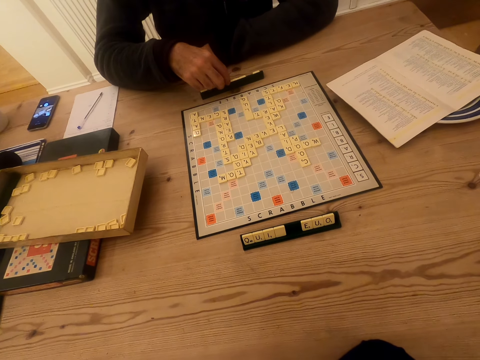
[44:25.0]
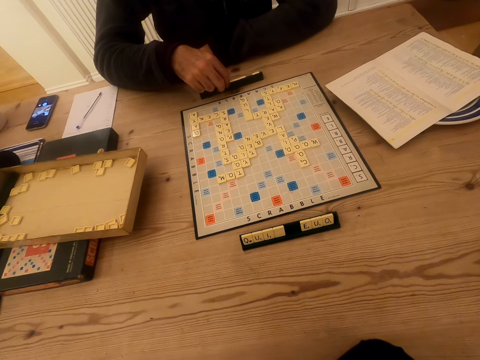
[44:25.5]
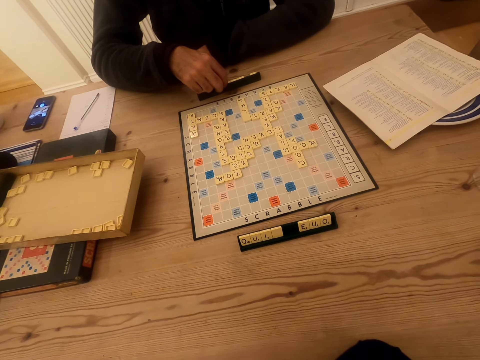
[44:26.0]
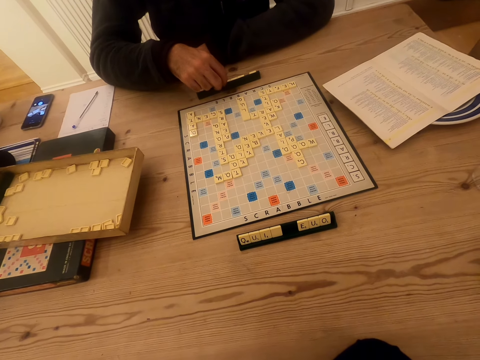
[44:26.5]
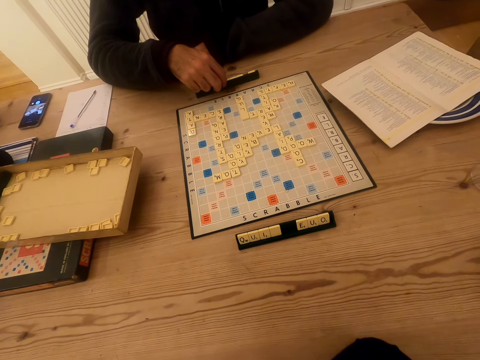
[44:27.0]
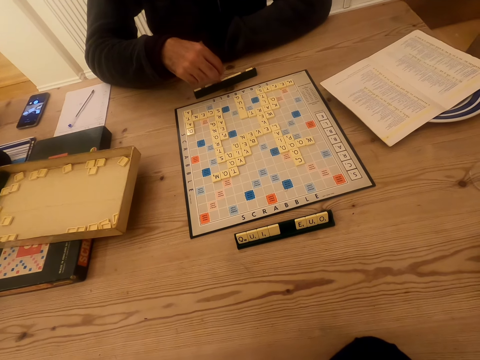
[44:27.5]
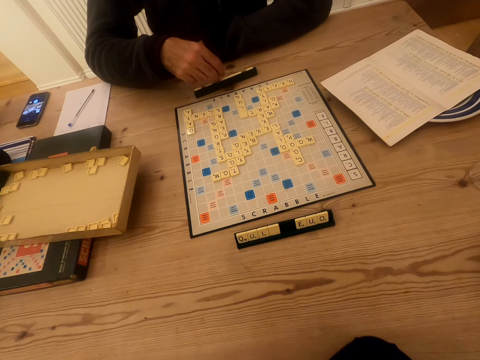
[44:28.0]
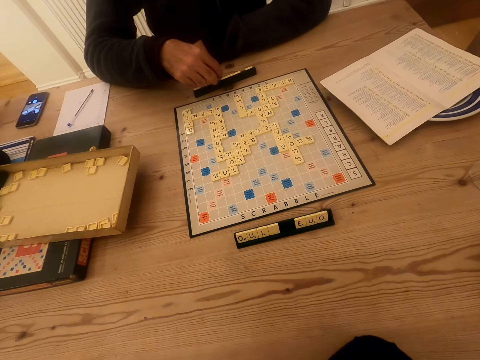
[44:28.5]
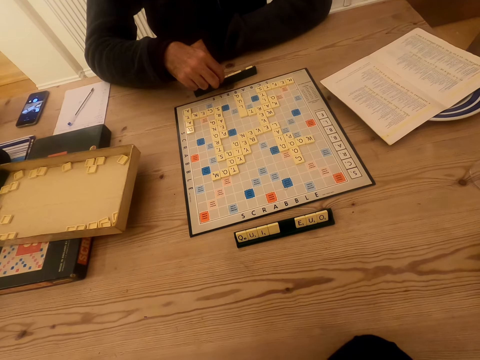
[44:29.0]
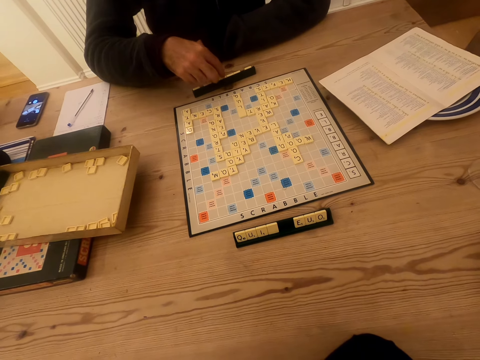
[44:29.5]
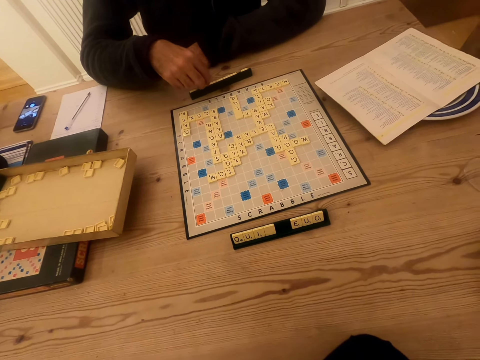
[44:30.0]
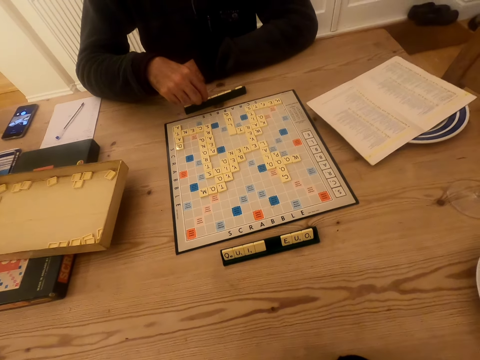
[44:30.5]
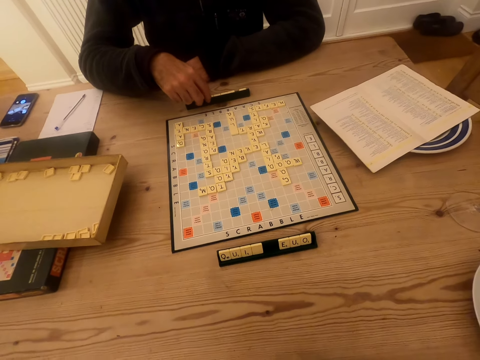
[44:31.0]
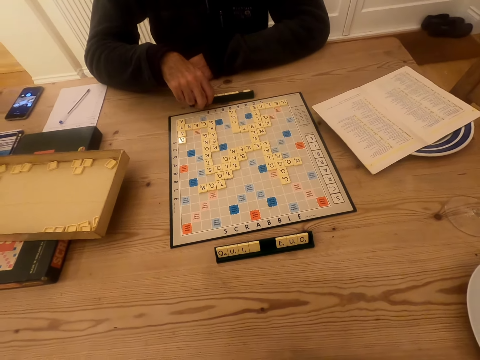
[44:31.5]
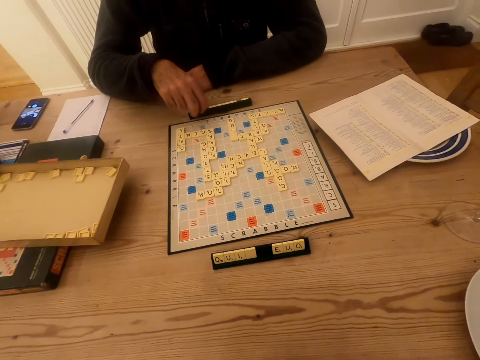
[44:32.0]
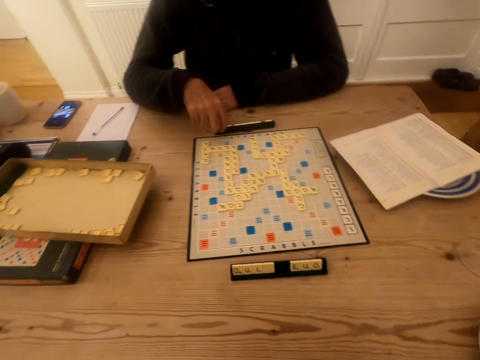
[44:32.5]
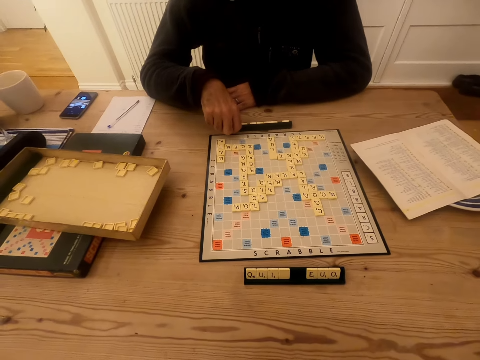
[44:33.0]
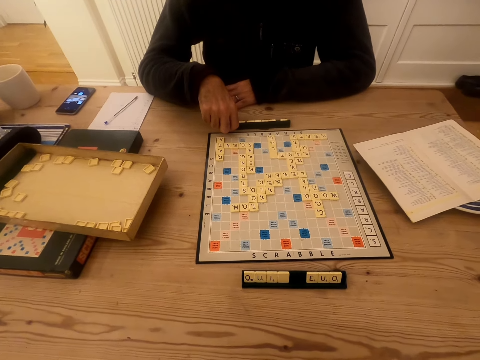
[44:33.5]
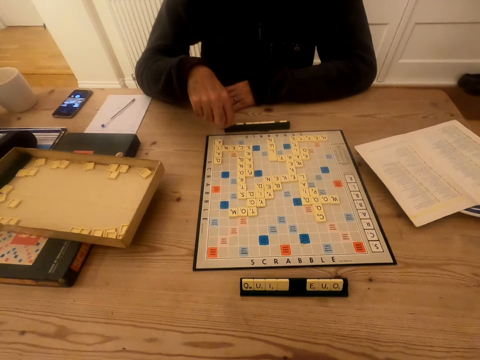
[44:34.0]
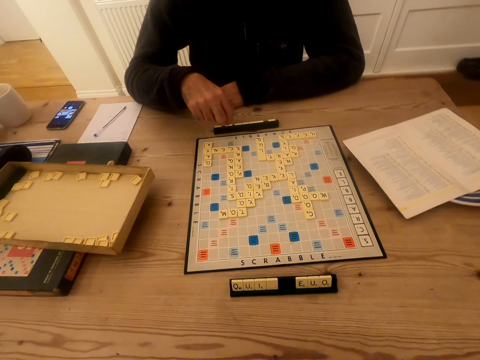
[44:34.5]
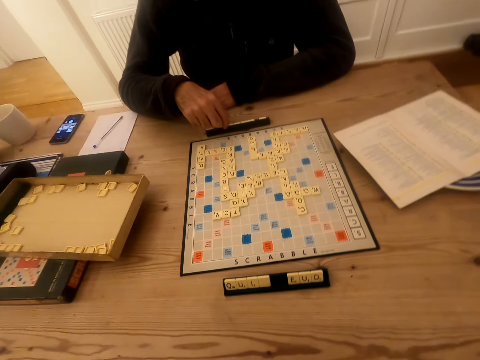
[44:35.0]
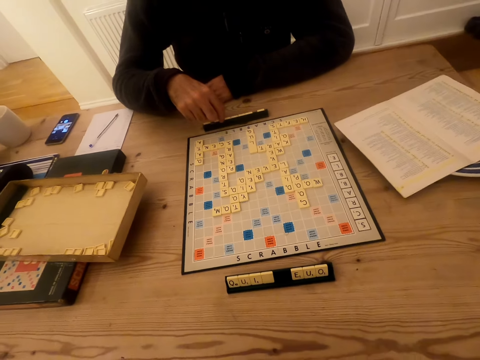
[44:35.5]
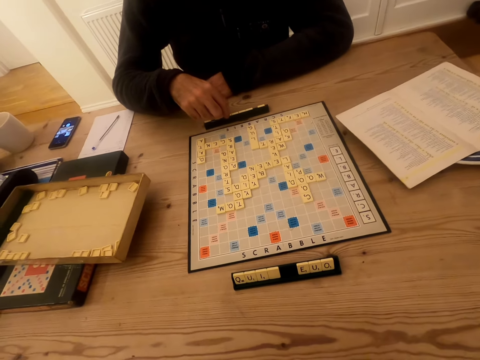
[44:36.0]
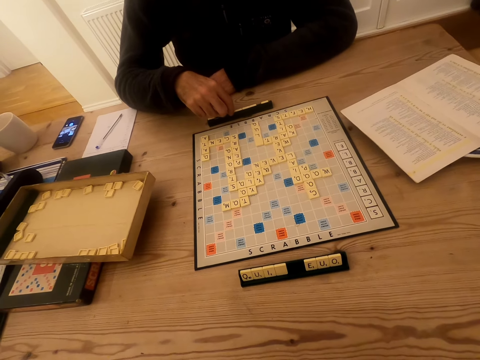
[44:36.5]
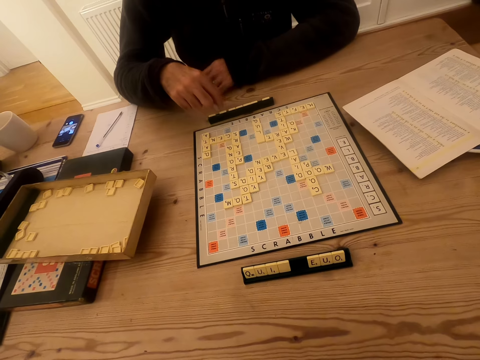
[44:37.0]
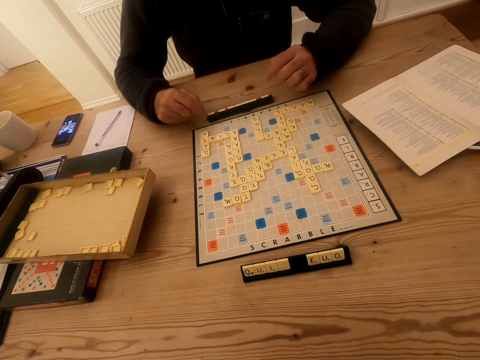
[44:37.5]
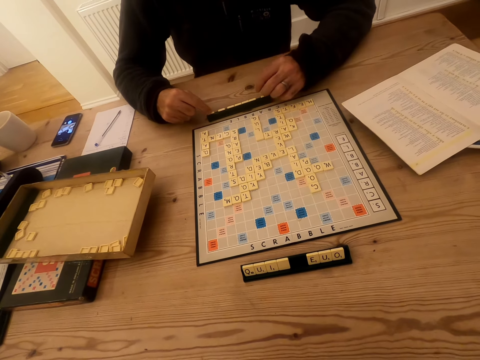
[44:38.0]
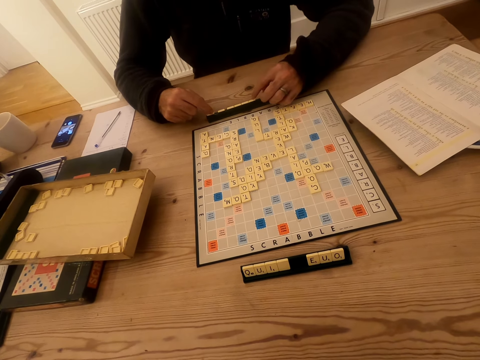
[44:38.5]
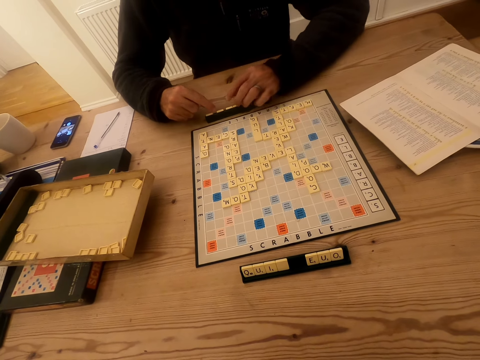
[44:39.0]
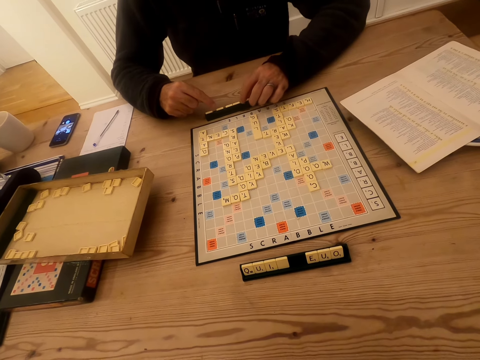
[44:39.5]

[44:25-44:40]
The camera wearer looks at the scrabble board. A man puts the tile in the chalkboard tile place card holder and talks to the camera wearer. The camera wearer talks to the man. They look at the scrabble board.

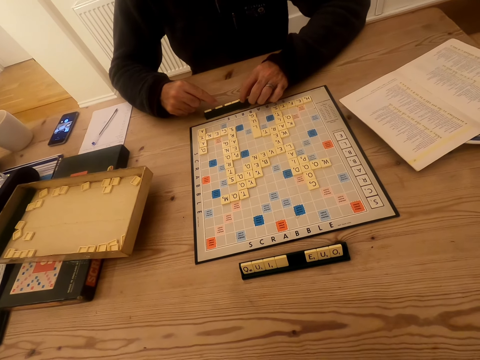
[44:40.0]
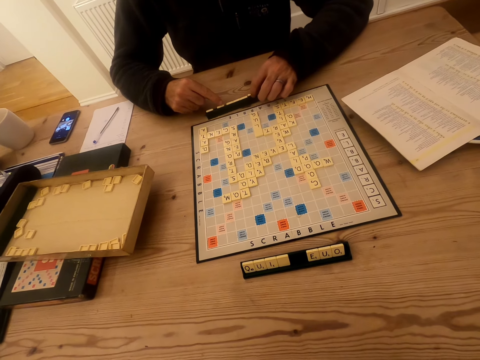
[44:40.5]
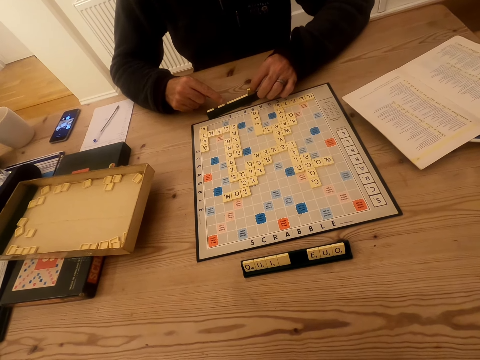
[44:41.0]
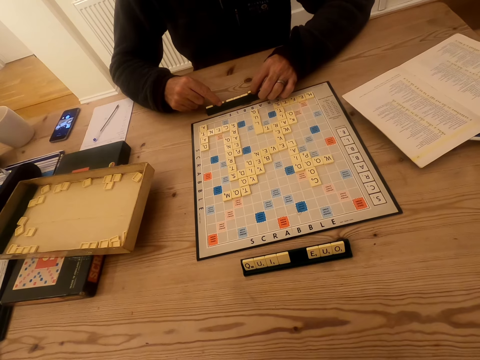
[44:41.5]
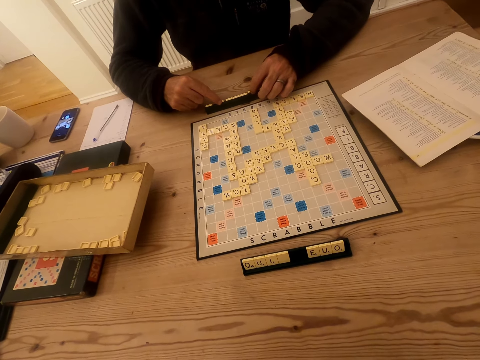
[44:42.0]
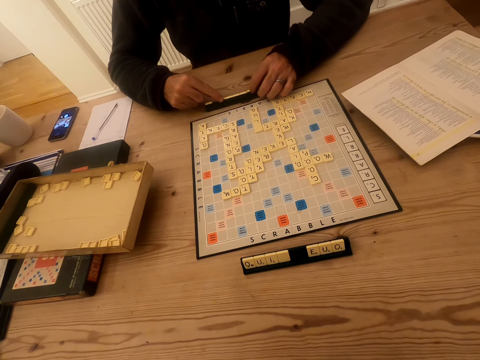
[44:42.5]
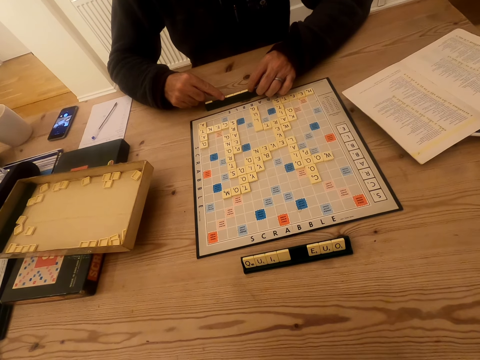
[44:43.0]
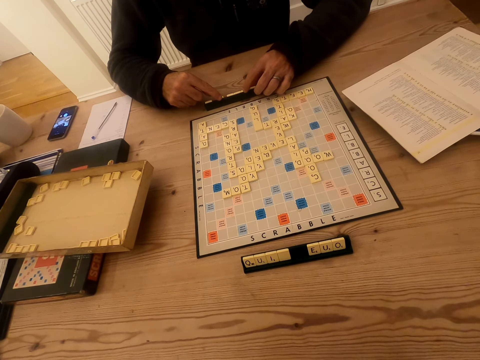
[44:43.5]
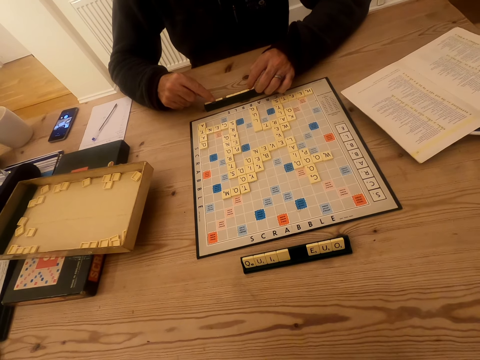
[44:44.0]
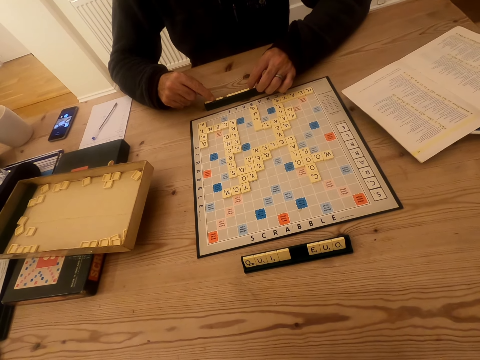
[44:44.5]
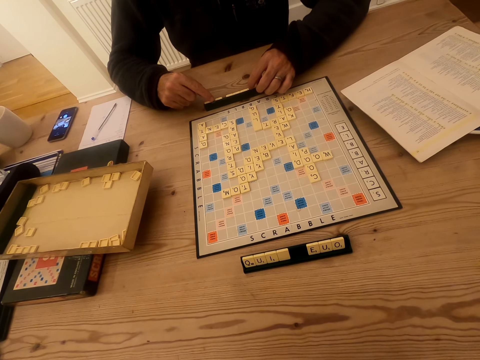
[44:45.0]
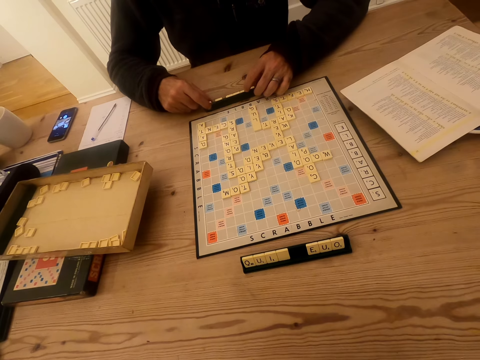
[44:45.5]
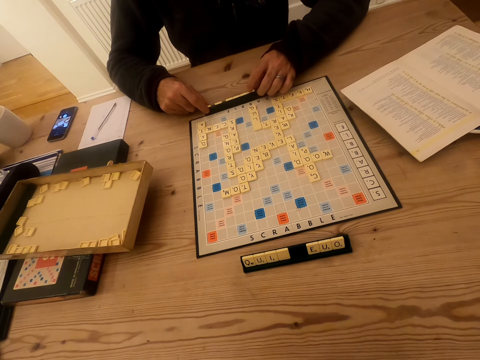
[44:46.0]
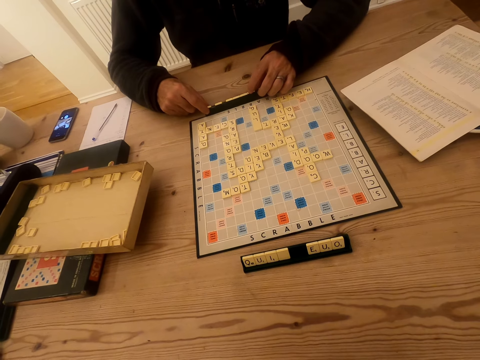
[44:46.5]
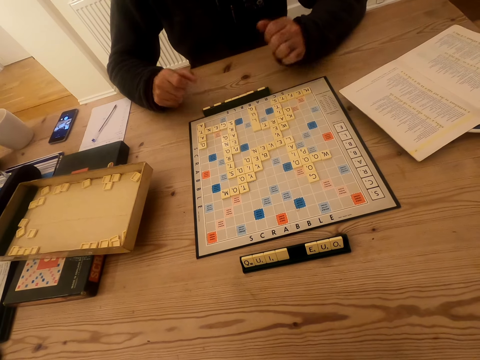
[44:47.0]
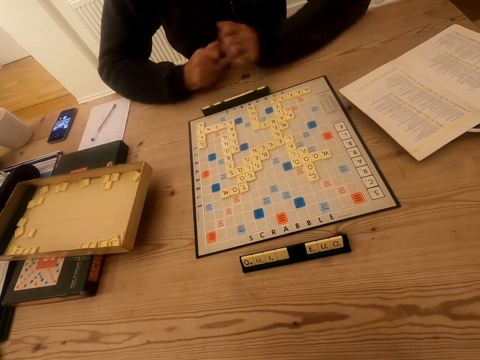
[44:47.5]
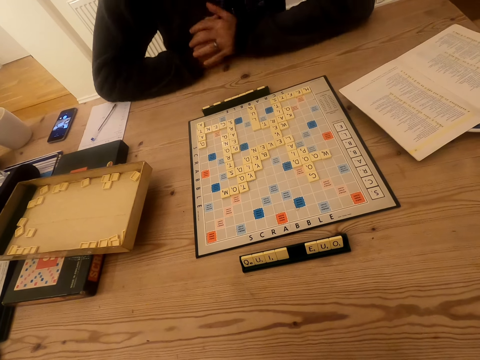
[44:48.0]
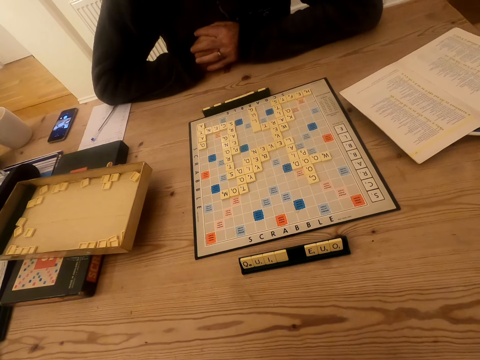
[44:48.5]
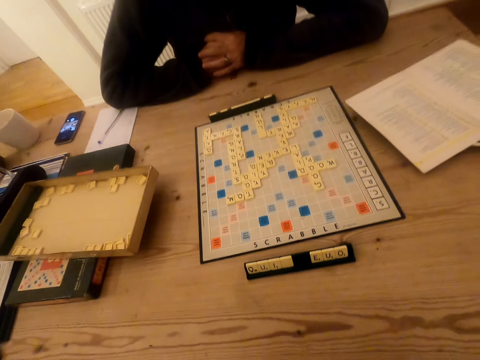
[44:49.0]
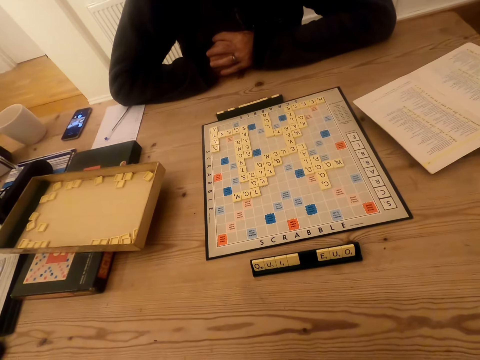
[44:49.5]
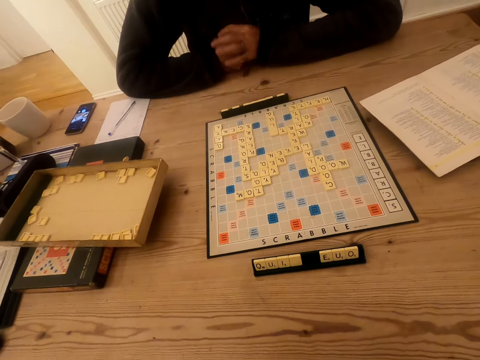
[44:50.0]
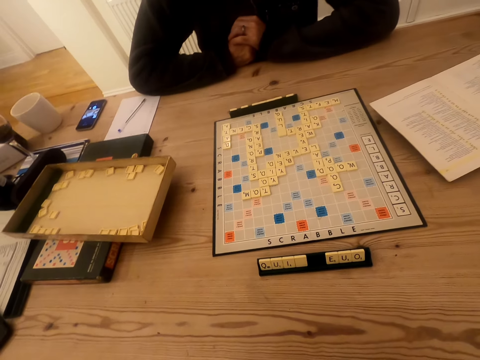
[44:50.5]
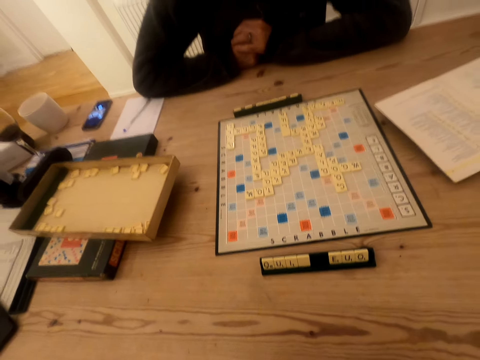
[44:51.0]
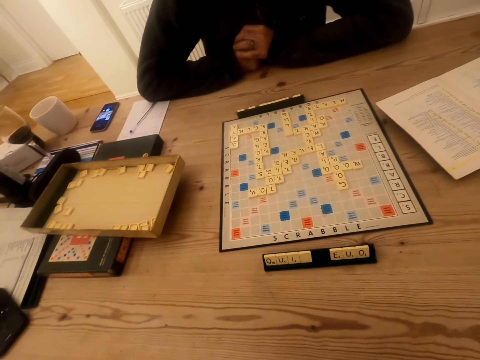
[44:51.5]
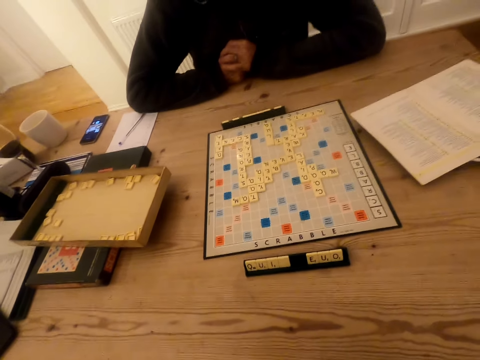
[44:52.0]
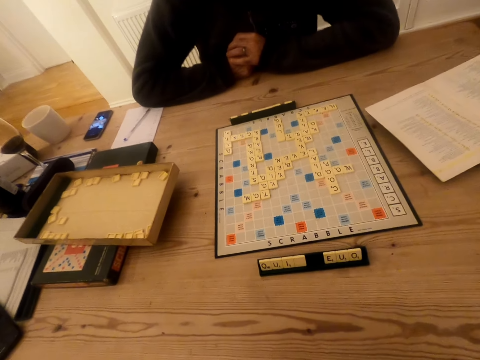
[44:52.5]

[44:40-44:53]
A man picks the tile in the chalkboard tile place card holder. The camera wearer looks at the scrabble board. They look at the scrabble board again. The man puts the tile in the chalkboard tile place card holder. The camera wearer looks at the scrabble board. The man stops touching the chalkboard tile place card holder. The man puts hands together. The camera wearer looks at the scrabble board and talks to the man.
